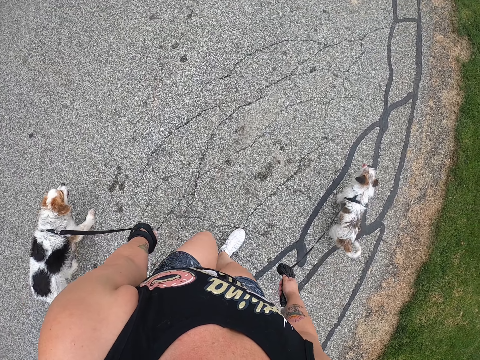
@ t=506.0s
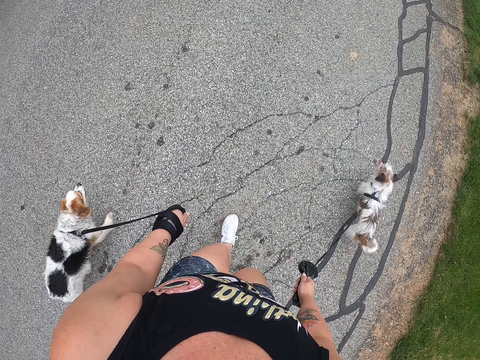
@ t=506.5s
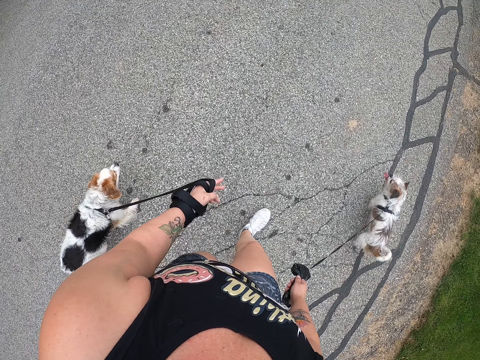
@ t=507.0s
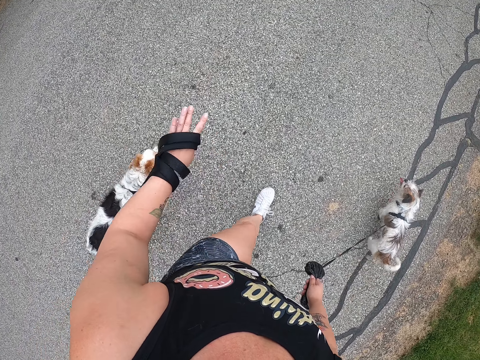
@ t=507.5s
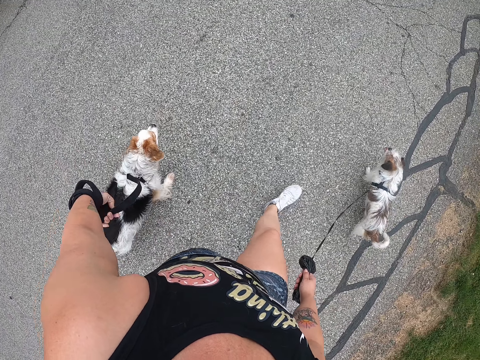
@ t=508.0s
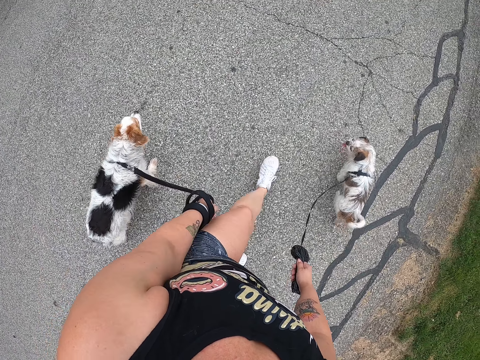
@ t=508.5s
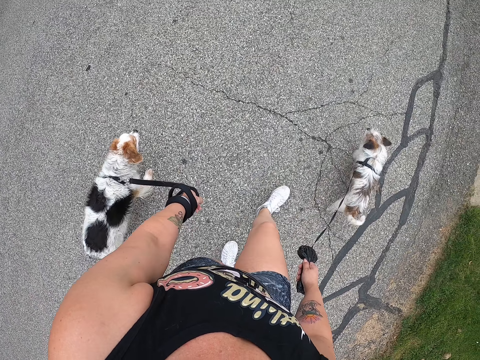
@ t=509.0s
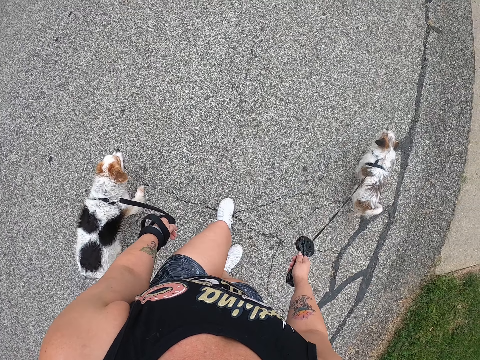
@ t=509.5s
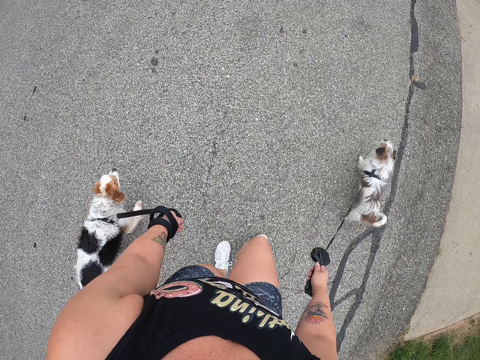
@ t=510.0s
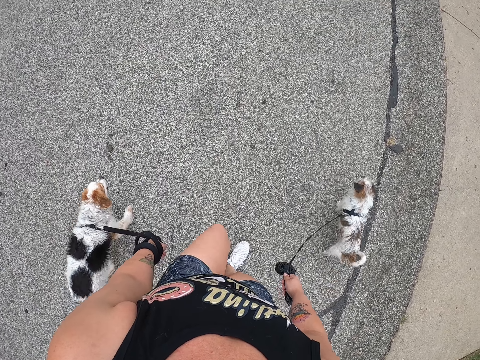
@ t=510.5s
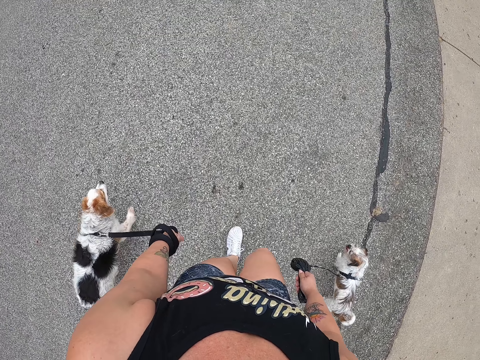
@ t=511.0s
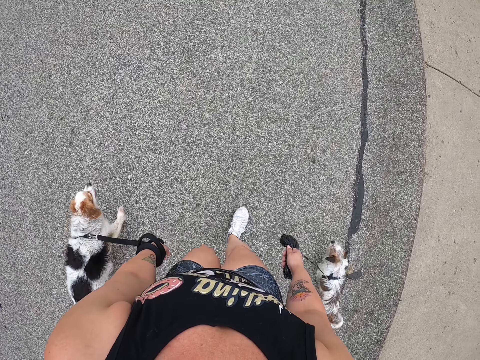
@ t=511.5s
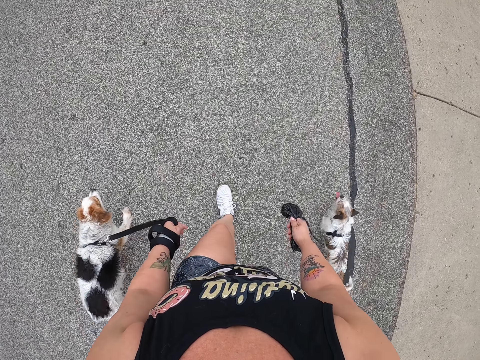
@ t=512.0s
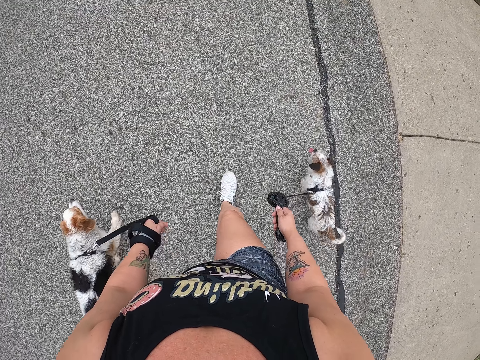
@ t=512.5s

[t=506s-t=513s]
The camera wearer rolls her left hand around the dog leash.

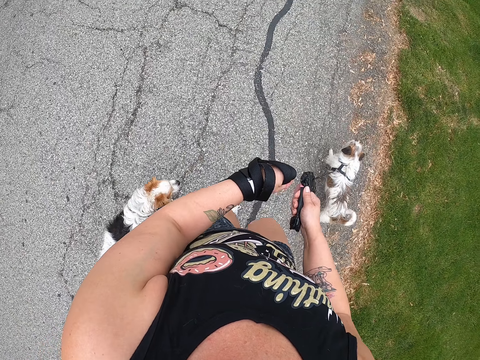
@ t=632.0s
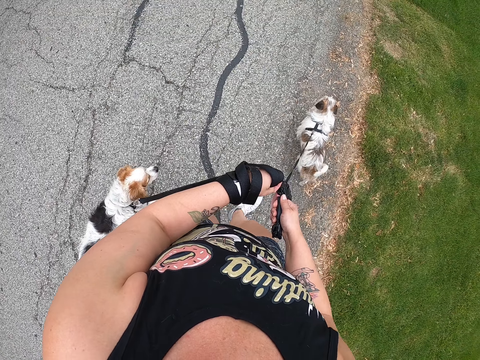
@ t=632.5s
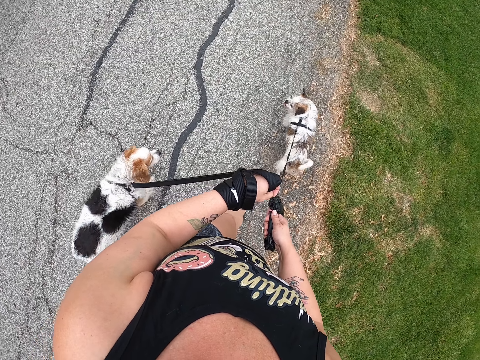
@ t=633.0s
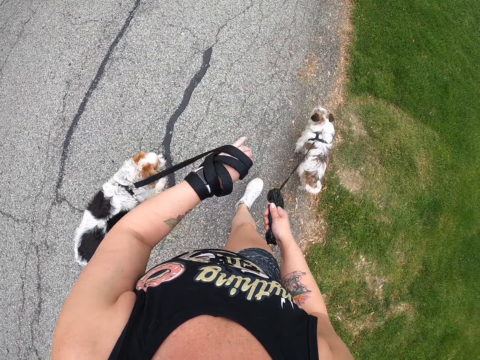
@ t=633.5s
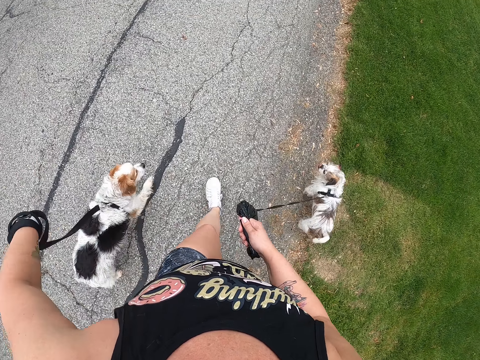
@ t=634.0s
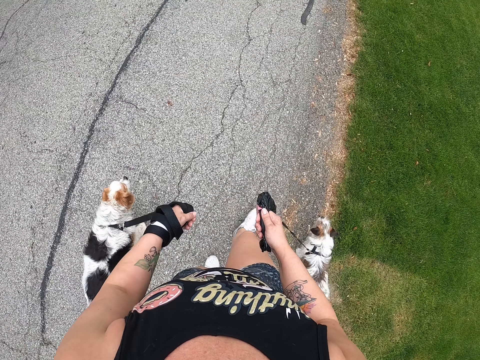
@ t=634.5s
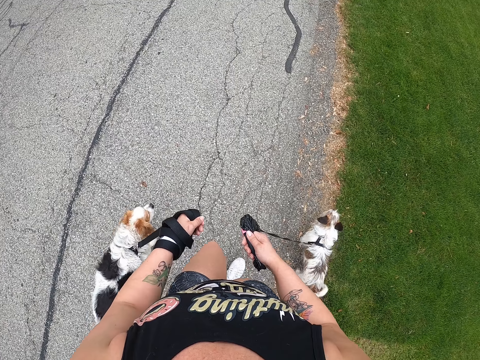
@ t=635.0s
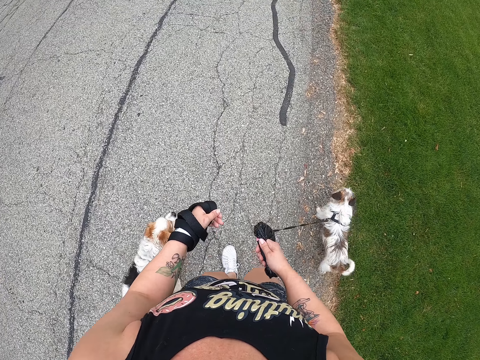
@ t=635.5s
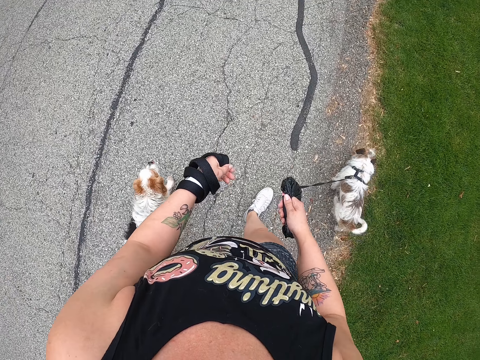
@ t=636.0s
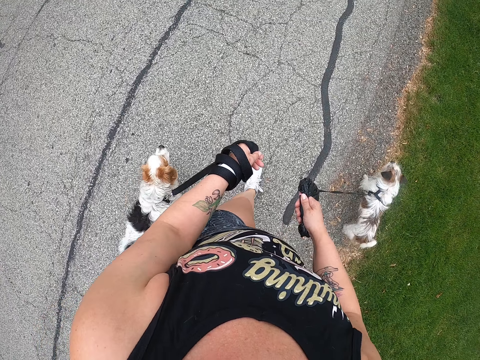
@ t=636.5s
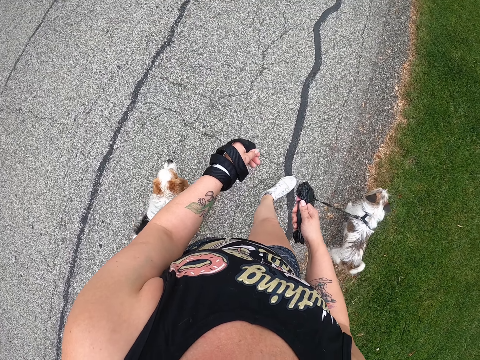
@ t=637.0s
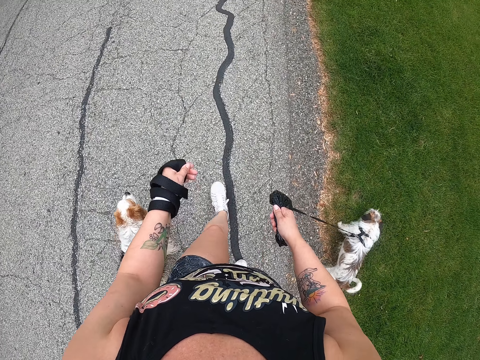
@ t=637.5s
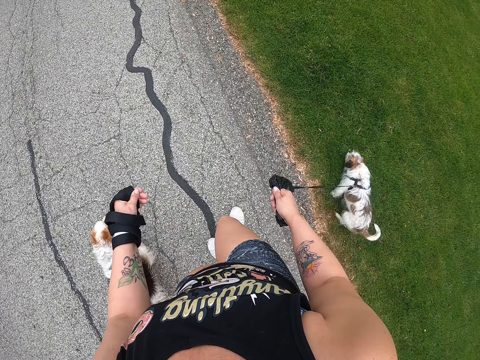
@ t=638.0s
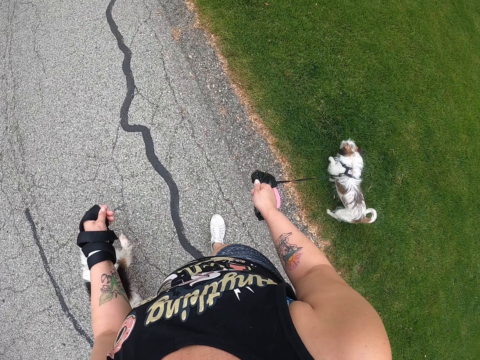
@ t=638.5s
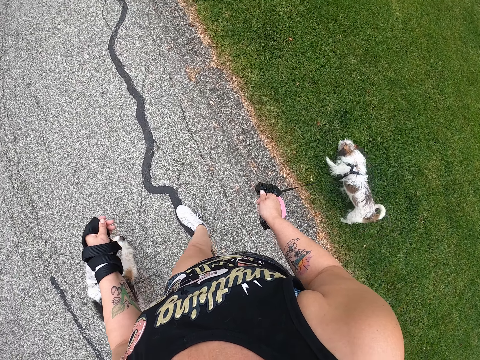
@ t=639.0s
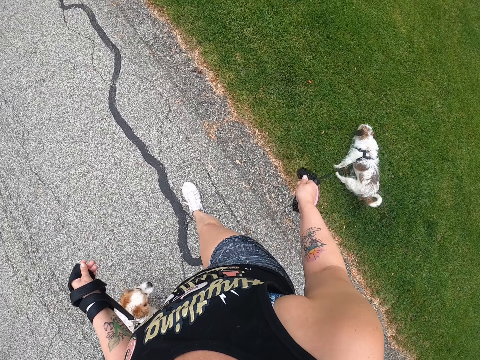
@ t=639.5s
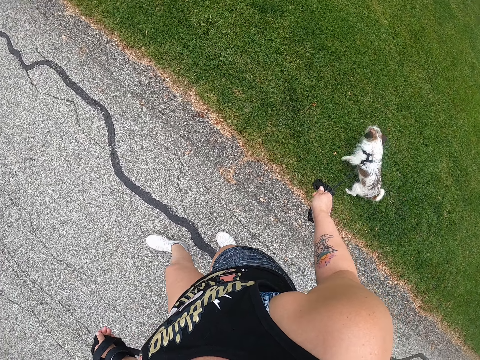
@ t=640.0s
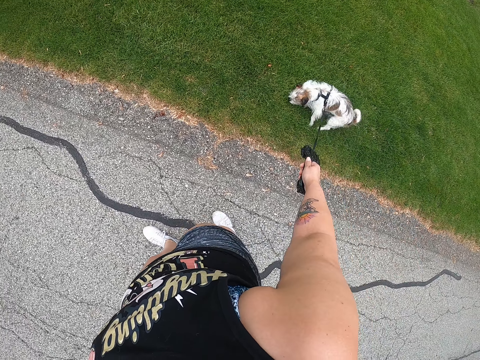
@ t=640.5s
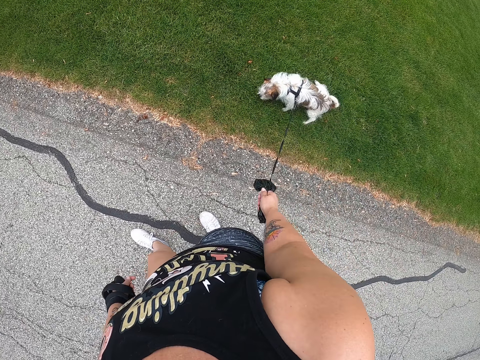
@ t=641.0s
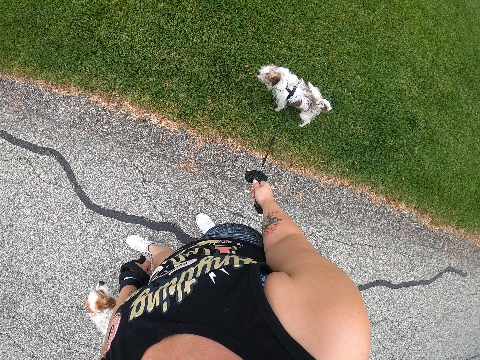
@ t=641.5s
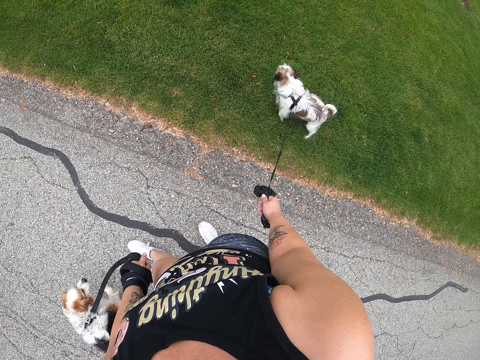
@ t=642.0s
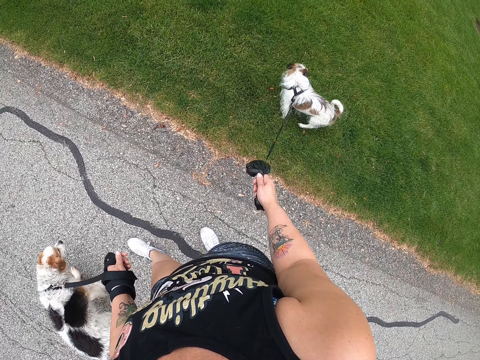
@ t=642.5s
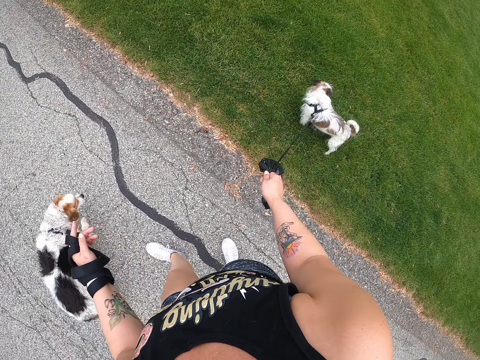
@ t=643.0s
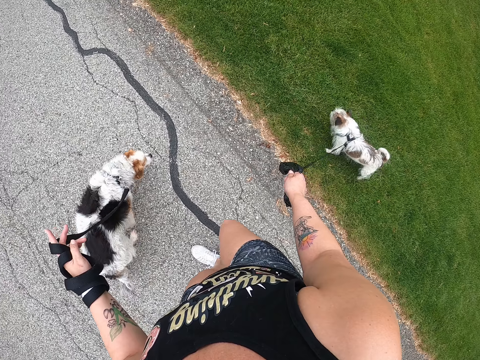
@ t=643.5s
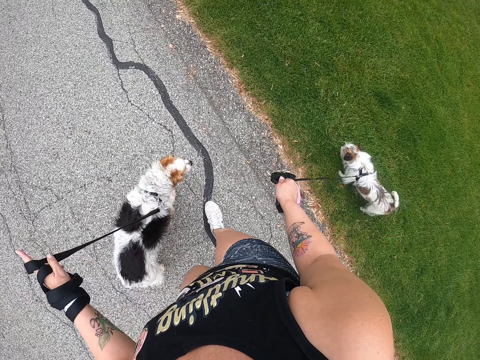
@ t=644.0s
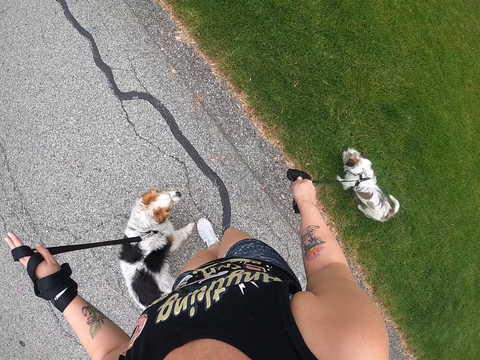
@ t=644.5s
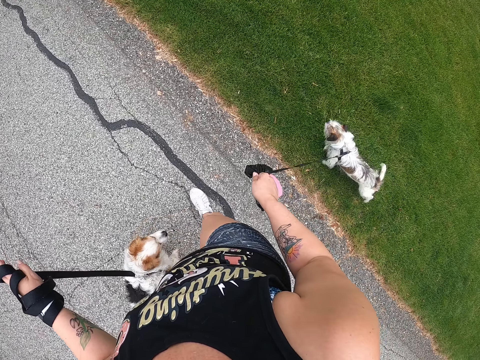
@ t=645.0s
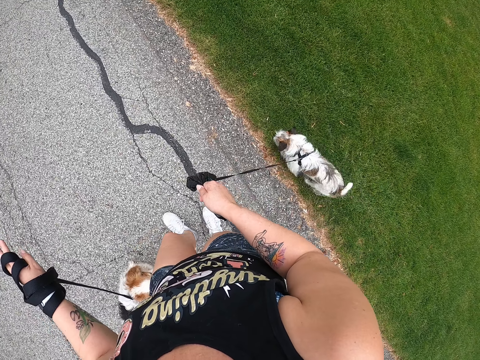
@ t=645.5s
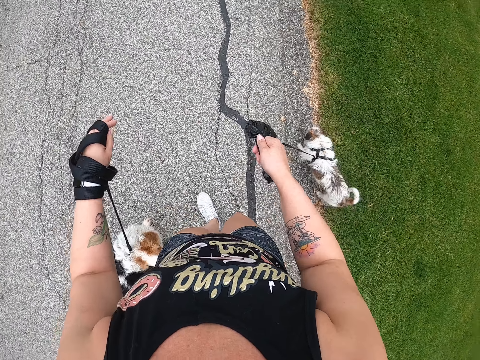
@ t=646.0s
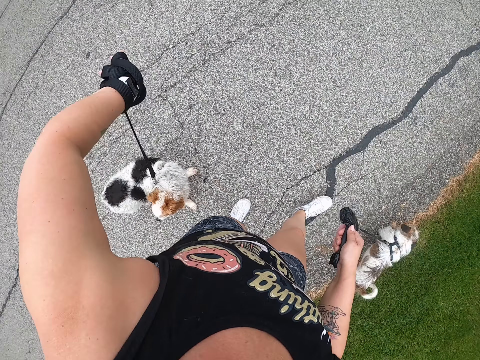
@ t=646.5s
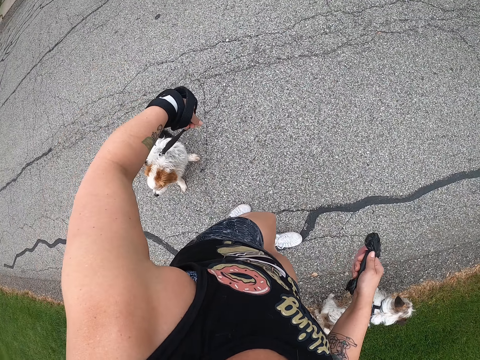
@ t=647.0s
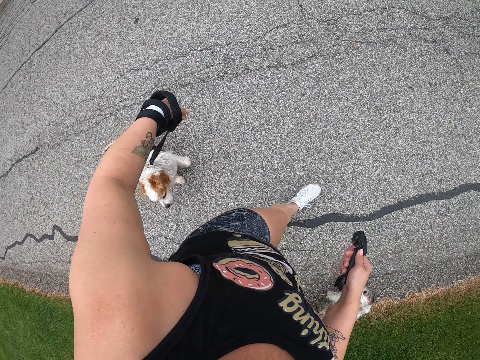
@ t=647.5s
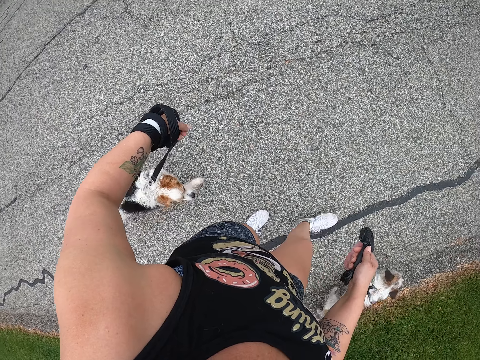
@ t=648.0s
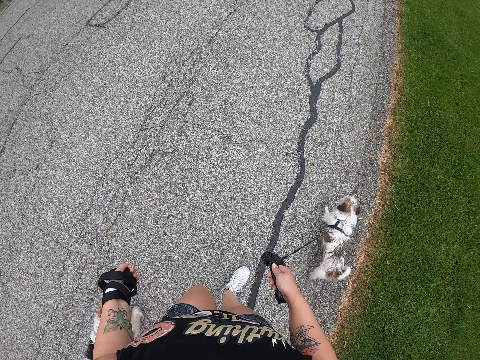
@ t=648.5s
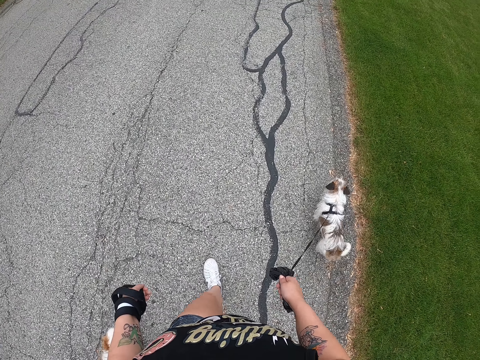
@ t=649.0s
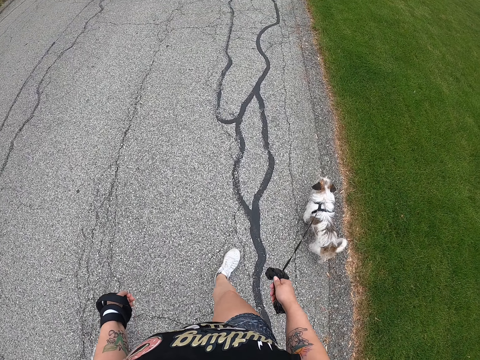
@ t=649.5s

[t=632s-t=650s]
The camera wearer rolls her left hand around the dog leash. She stands with the dogs. She walks with the dogs.

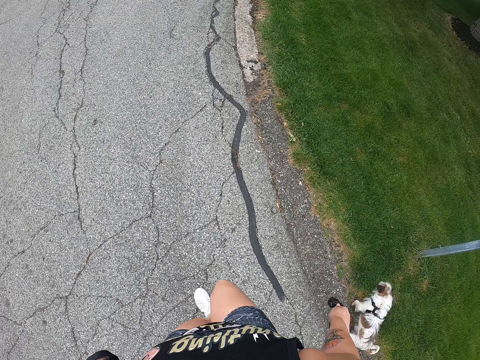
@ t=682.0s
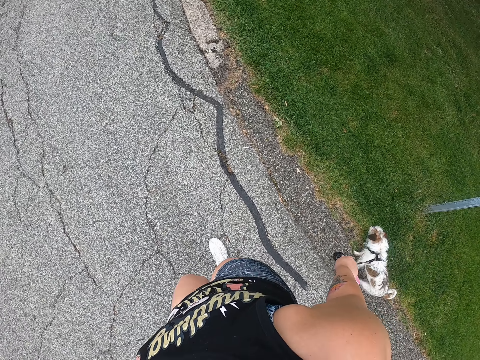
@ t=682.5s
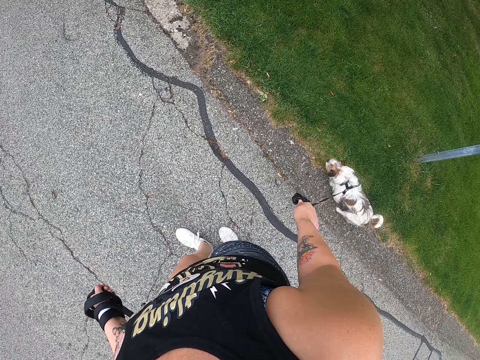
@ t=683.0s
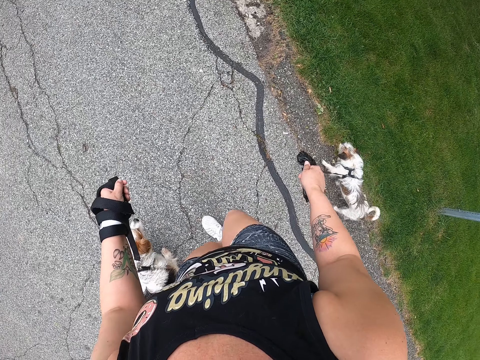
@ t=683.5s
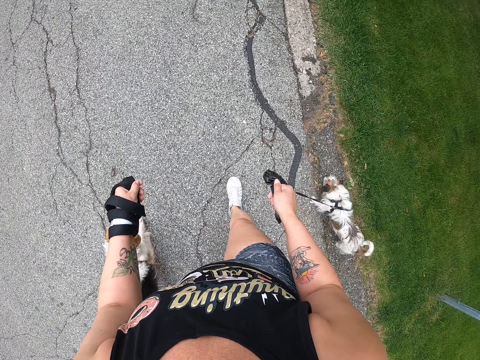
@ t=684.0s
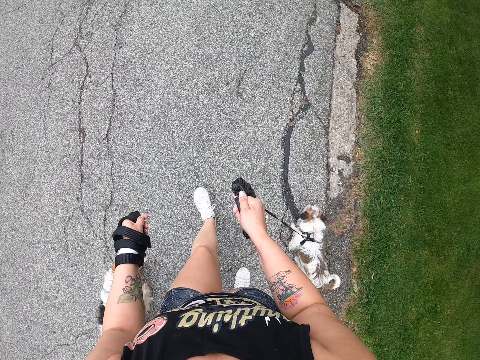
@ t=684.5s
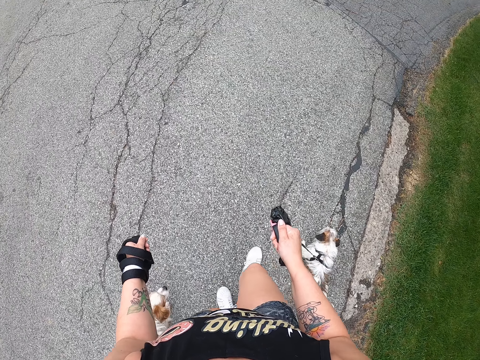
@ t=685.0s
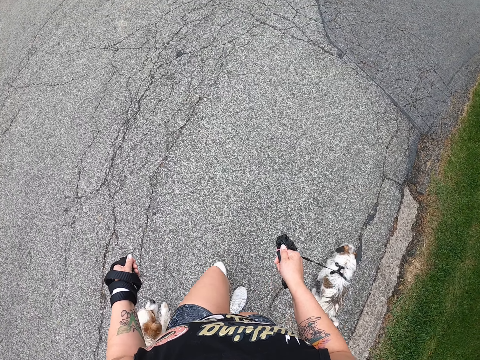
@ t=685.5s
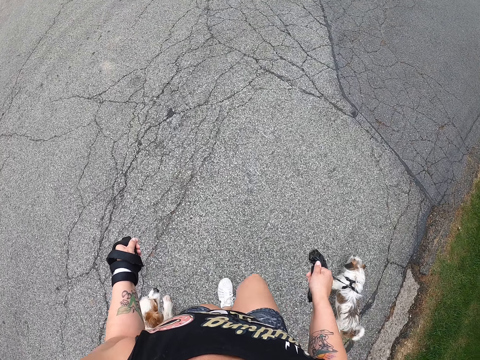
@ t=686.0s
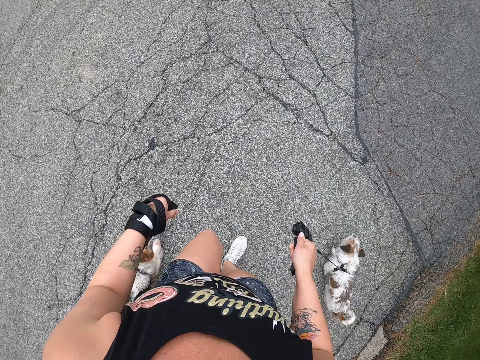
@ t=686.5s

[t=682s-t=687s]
The camera wearer stands with the dogs. They walk with the dogs.
